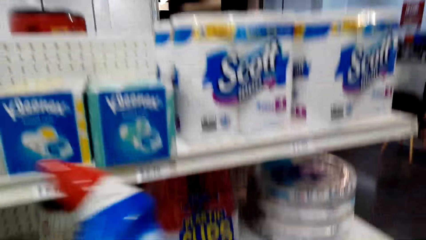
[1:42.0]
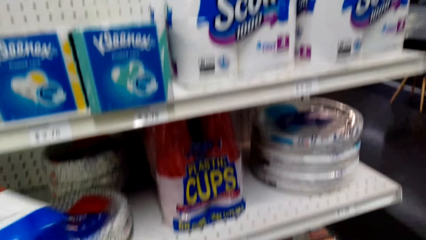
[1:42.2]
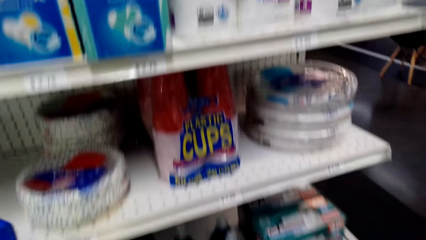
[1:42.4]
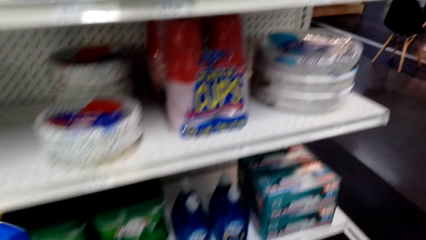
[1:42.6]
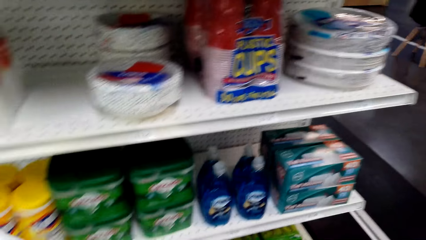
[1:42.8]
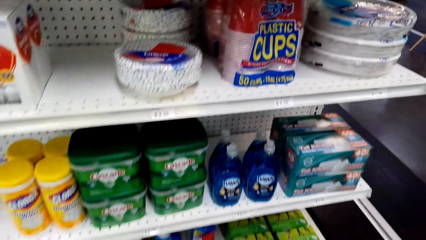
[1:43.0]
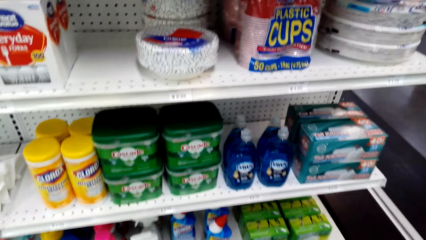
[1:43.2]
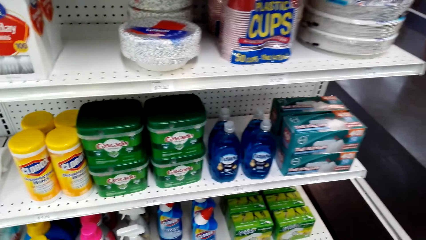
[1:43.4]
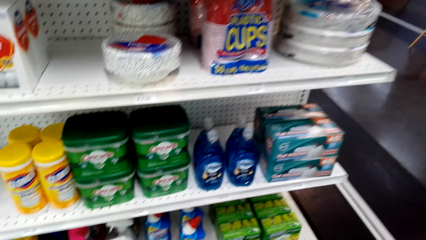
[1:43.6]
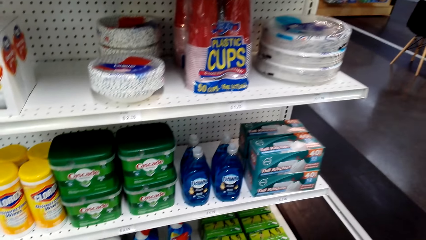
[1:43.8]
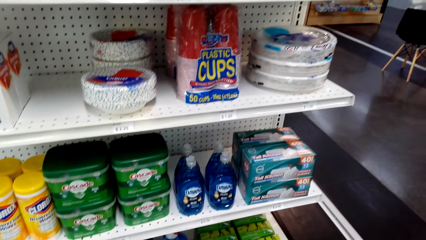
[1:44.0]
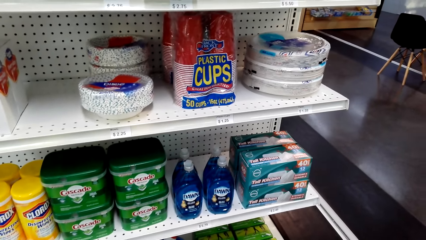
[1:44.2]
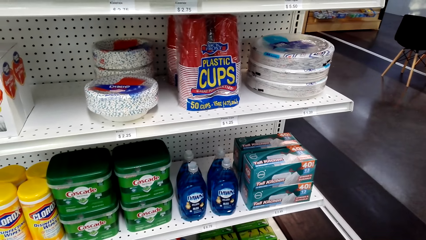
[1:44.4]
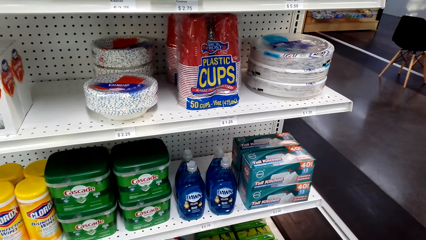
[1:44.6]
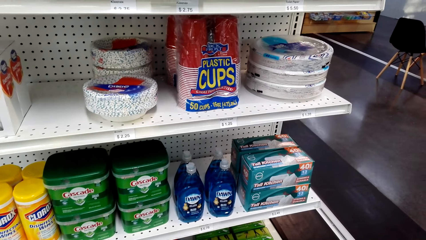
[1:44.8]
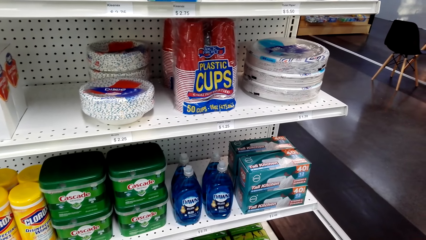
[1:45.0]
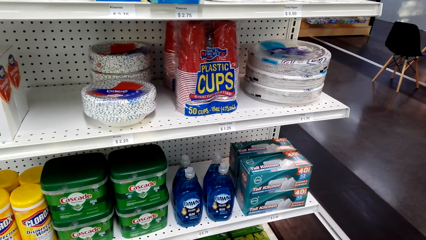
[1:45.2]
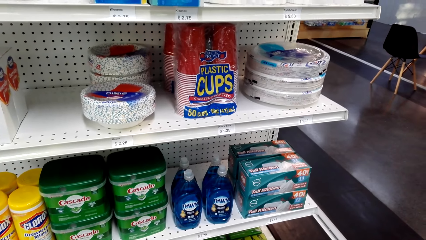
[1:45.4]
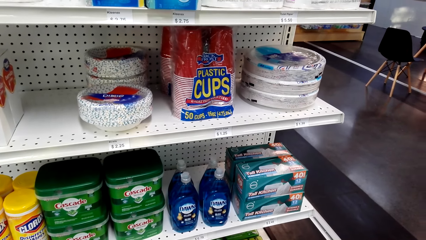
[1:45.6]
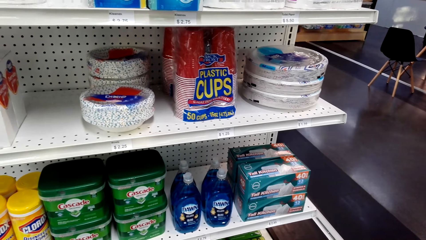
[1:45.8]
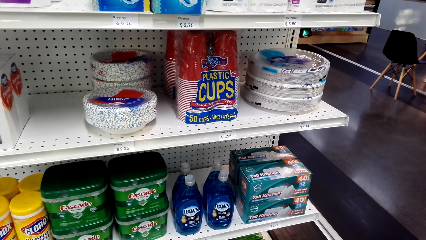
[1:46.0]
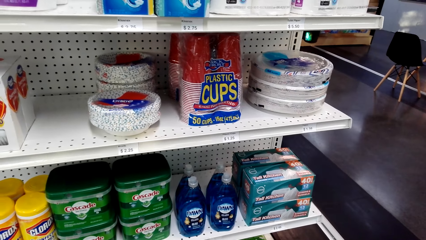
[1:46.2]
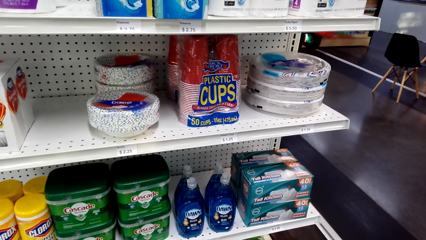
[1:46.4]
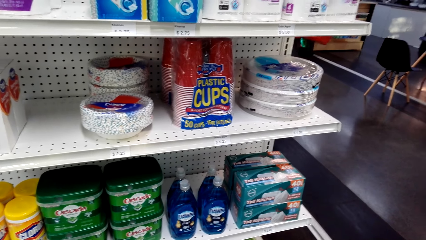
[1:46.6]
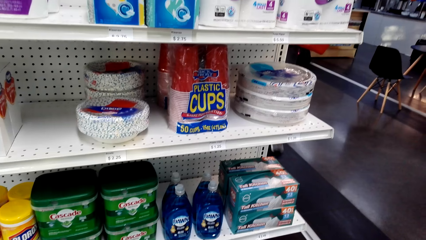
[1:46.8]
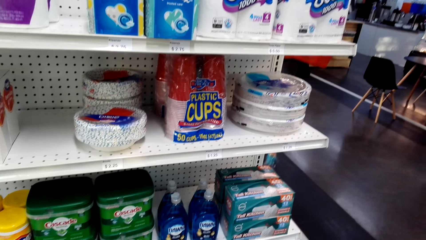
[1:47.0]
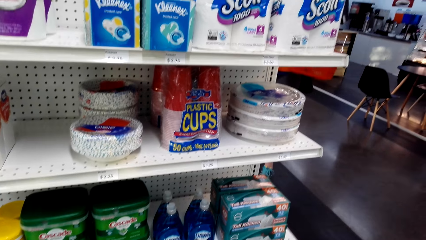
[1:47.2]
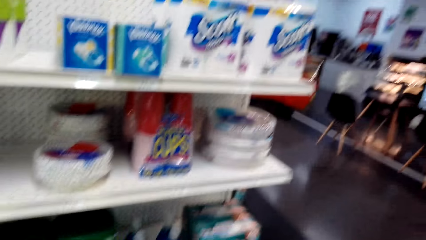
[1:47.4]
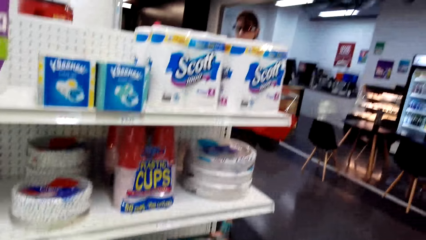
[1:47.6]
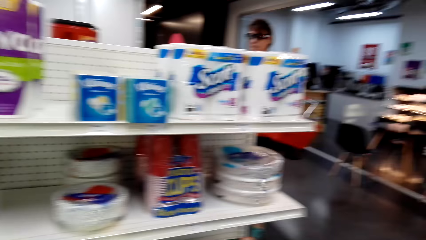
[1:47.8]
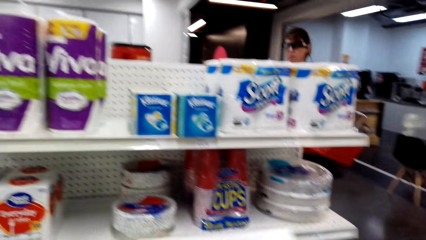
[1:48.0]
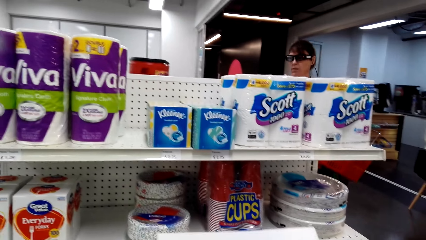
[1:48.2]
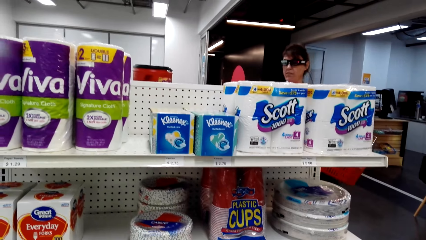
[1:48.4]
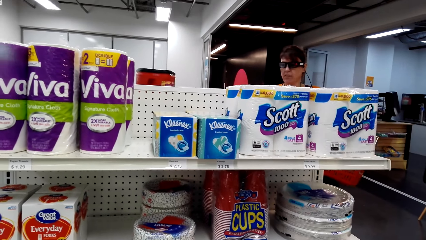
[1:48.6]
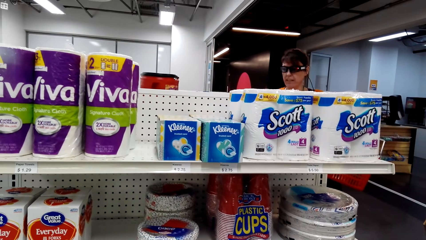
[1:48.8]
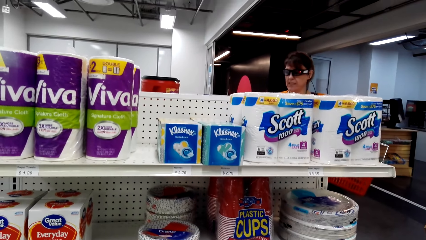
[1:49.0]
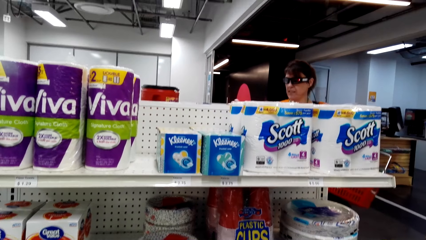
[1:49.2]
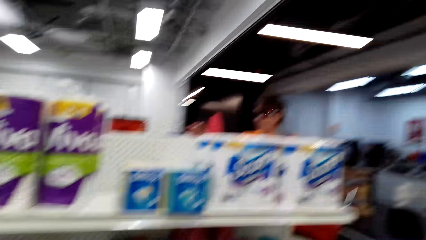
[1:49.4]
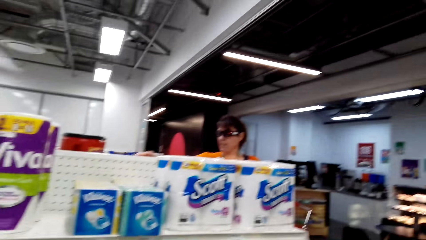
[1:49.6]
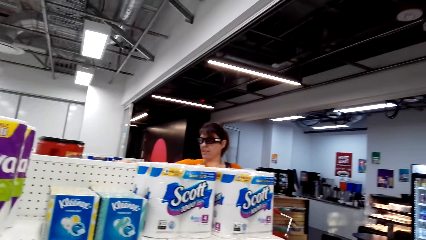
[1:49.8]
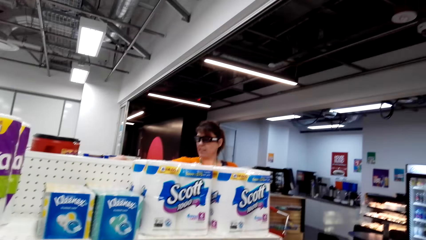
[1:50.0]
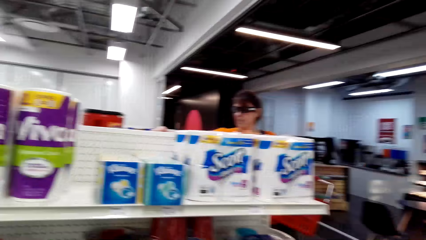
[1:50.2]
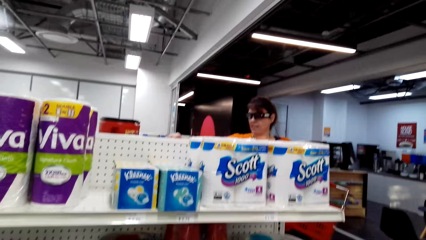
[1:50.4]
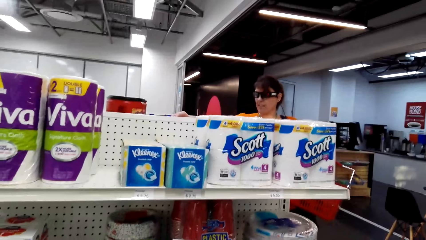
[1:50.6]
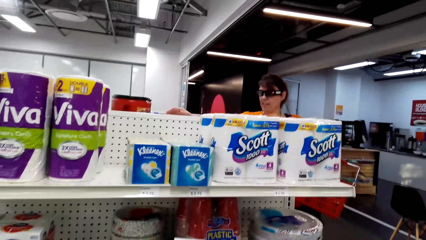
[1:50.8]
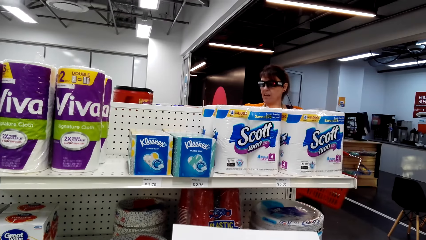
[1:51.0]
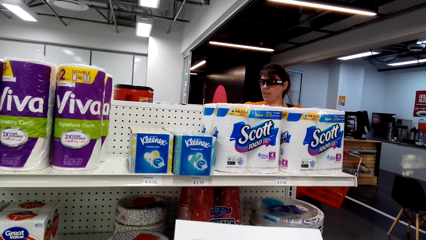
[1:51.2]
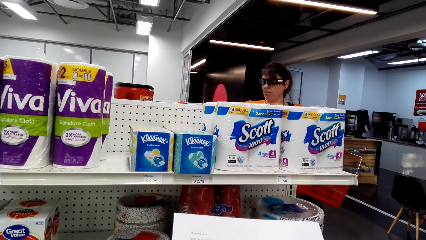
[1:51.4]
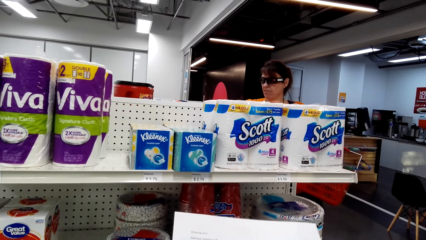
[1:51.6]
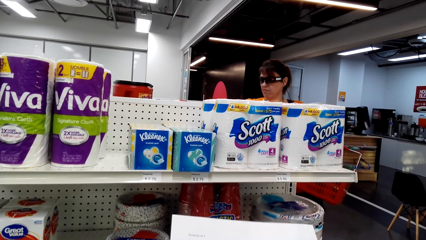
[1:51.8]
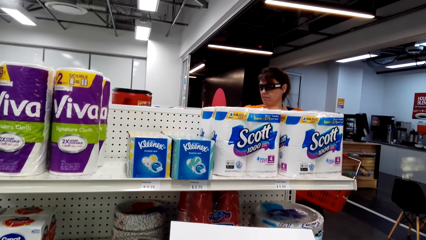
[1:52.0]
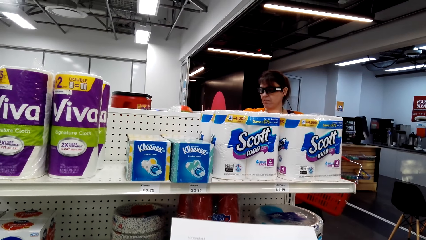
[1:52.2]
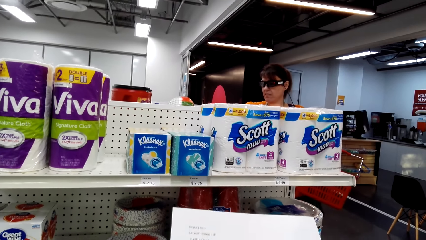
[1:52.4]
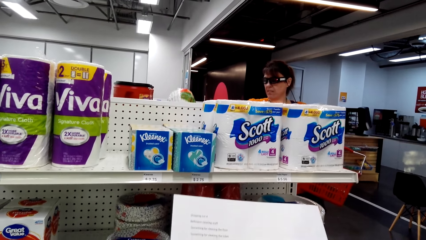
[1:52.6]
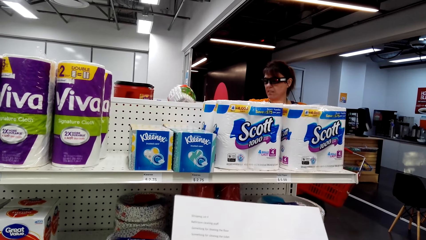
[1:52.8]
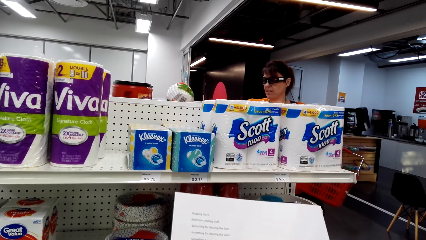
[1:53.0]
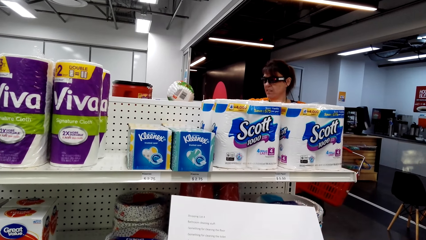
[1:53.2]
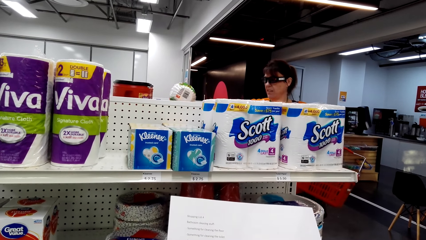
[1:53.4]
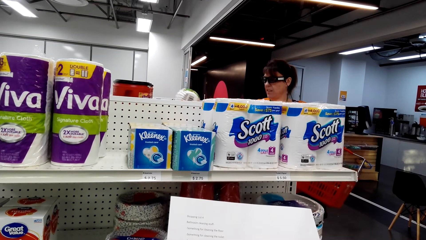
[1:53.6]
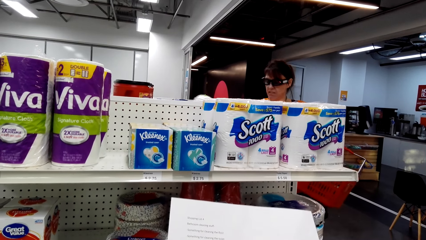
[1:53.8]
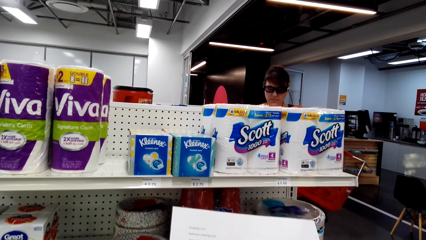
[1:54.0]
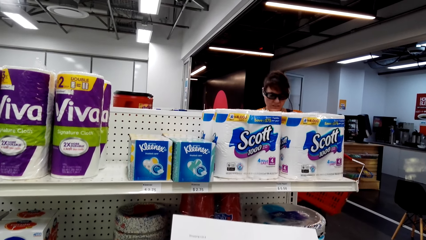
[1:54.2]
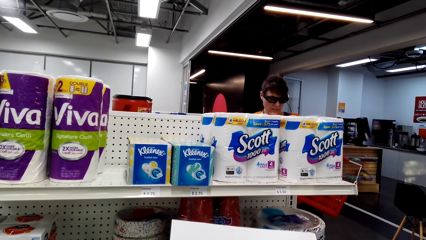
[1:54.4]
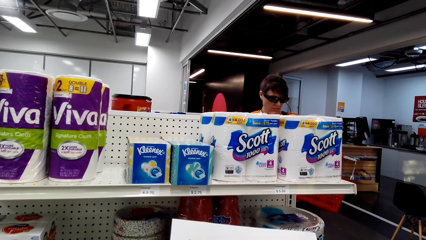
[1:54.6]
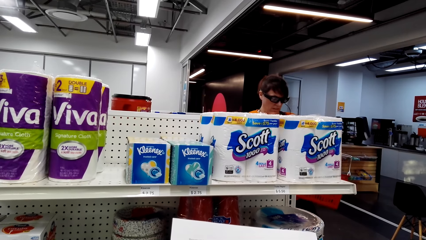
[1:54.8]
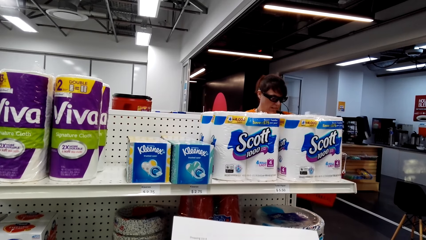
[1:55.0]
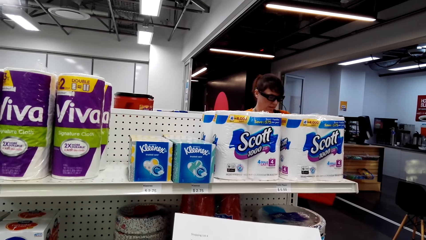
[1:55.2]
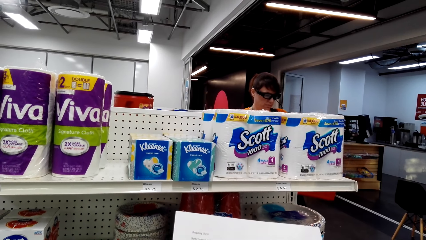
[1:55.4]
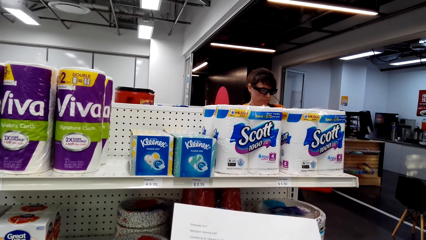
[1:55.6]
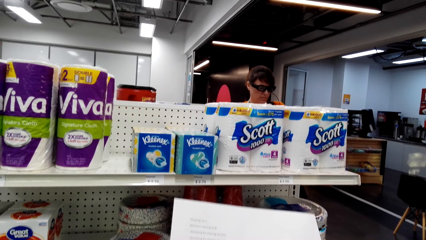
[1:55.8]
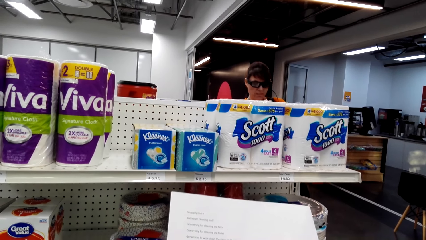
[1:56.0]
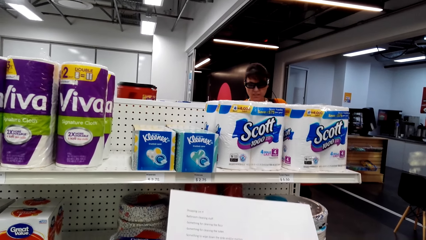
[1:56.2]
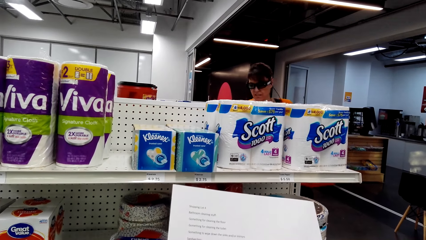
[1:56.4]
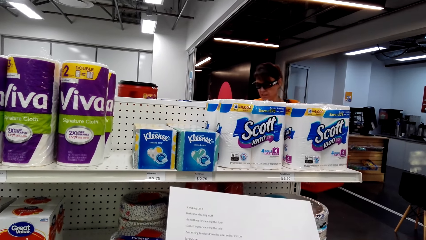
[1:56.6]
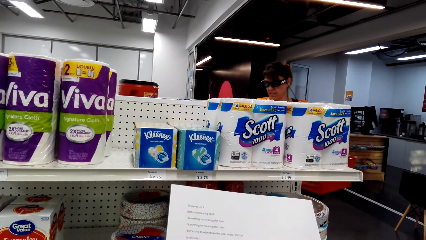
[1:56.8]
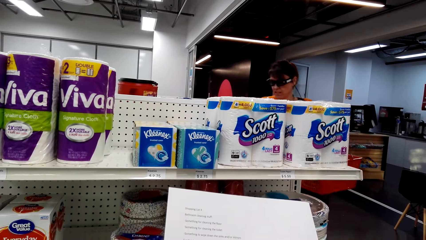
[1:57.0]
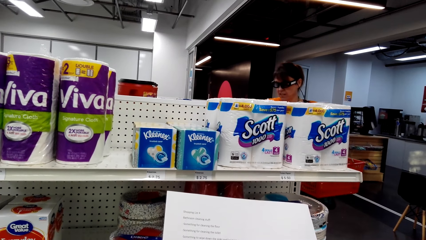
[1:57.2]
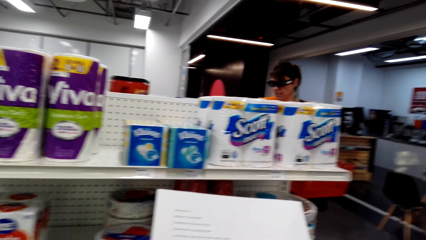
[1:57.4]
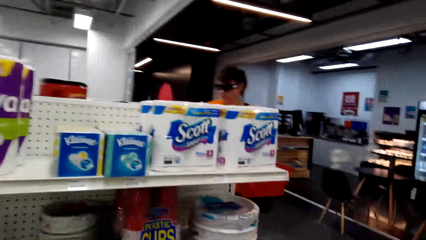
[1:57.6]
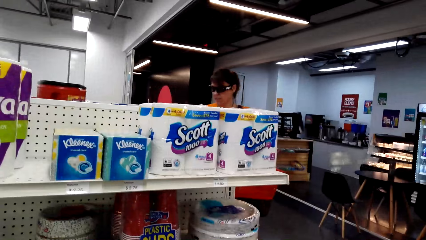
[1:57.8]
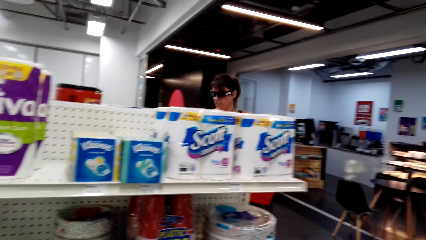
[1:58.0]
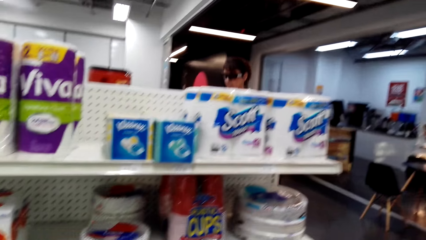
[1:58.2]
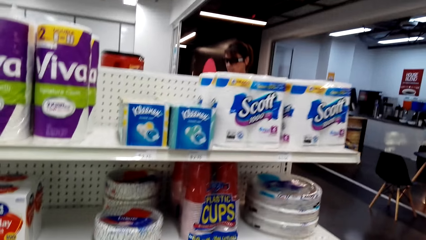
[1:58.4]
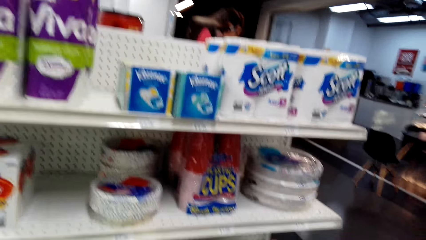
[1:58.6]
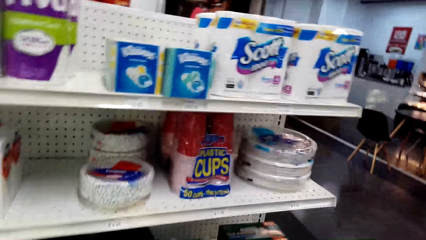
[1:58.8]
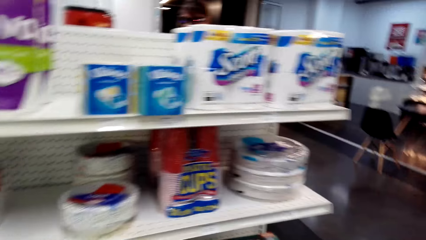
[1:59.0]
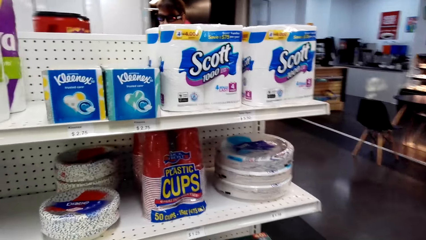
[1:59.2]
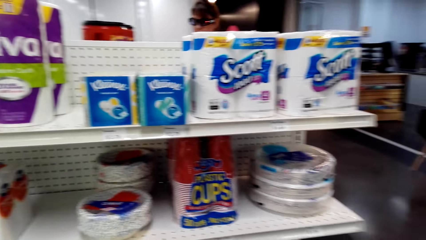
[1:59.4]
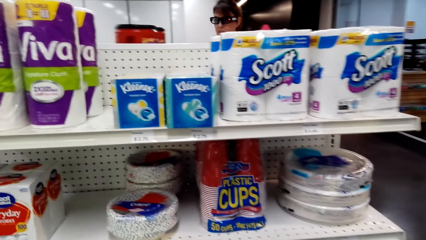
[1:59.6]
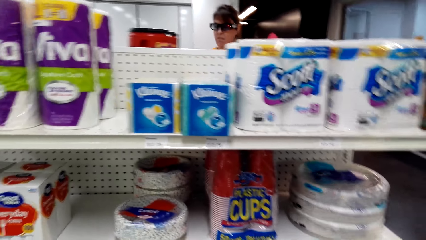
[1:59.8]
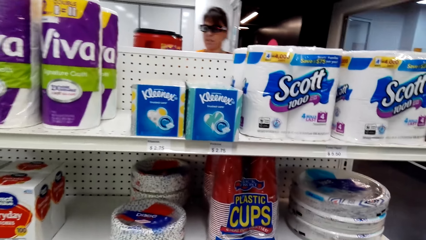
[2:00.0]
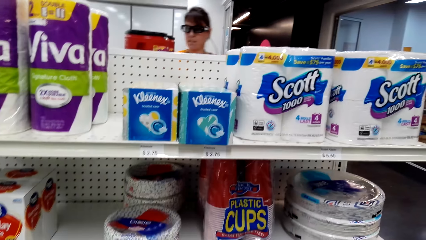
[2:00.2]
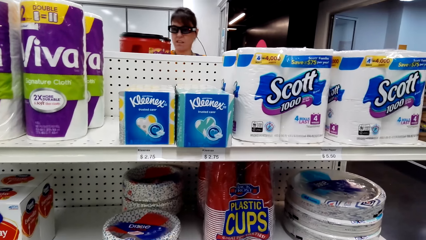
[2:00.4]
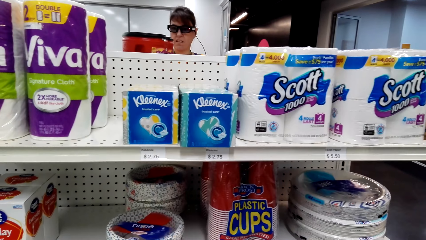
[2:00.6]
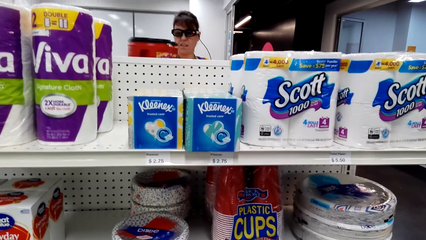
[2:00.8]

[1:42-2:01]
The camera wearer puts the bottle of Clorox bleach in the shopping tray. They look around the supermarket. They converse with a woman. They check the sheet of paper. They converse with the woman.
